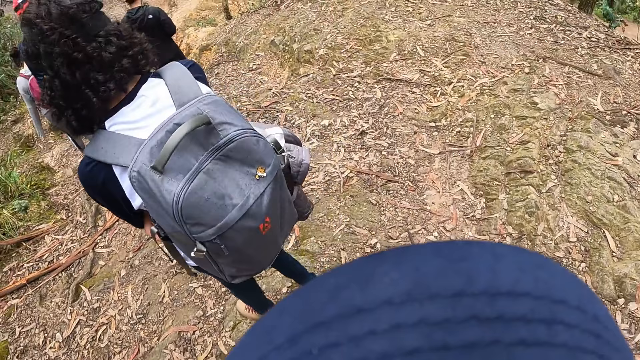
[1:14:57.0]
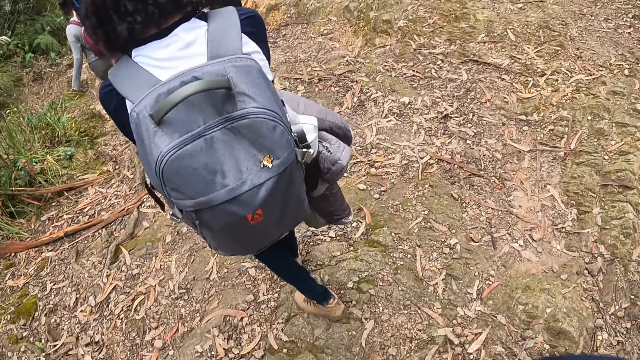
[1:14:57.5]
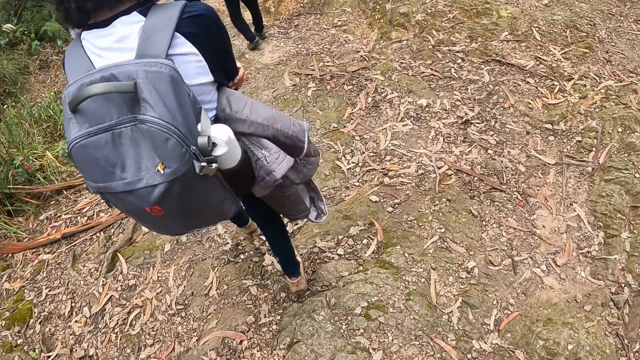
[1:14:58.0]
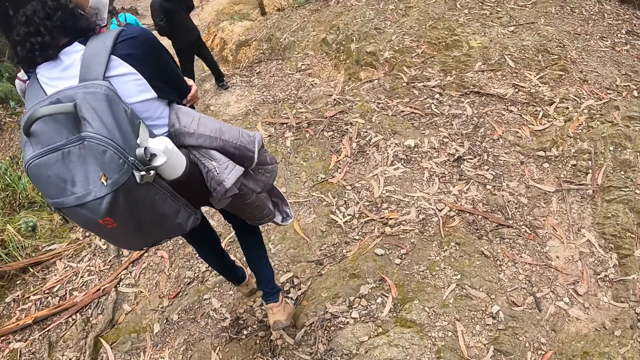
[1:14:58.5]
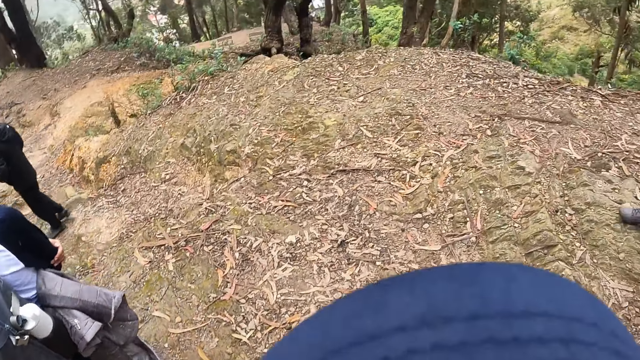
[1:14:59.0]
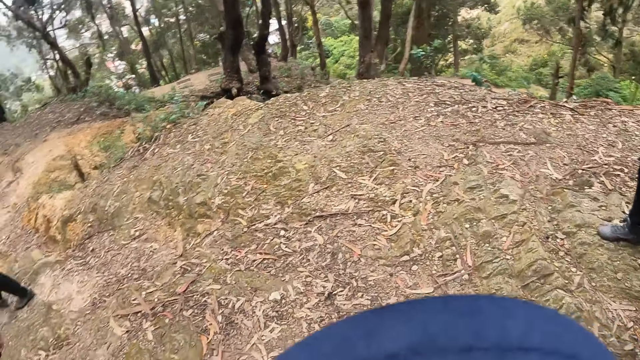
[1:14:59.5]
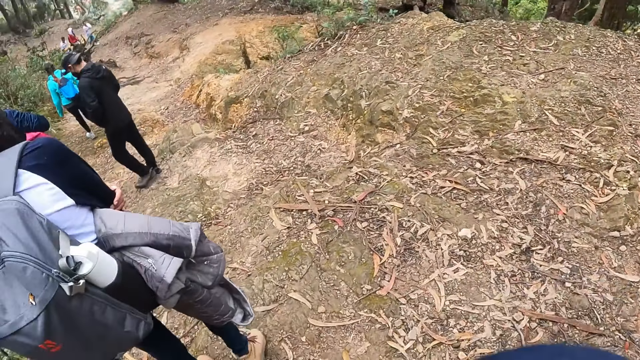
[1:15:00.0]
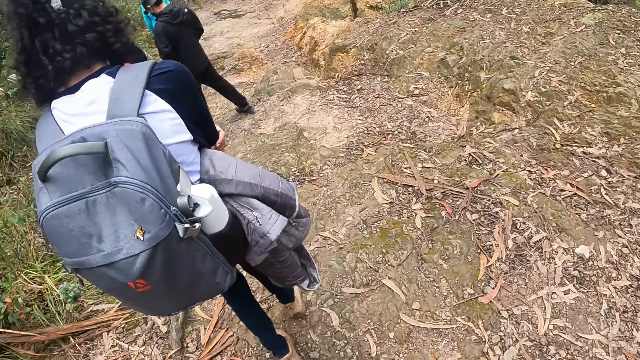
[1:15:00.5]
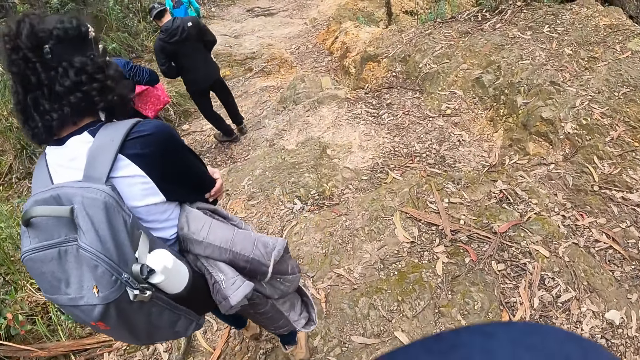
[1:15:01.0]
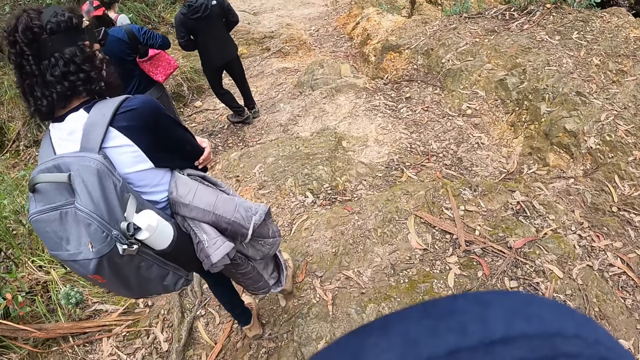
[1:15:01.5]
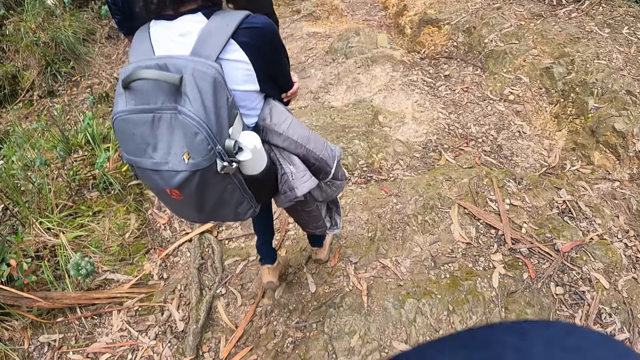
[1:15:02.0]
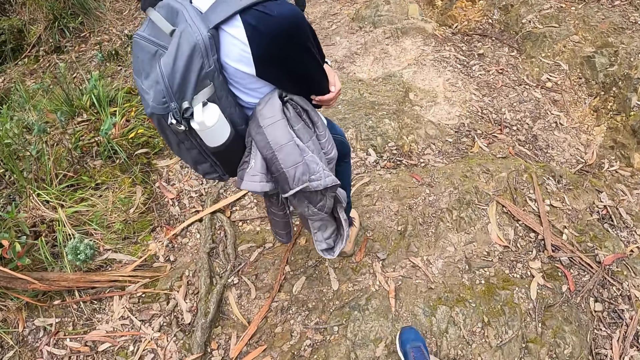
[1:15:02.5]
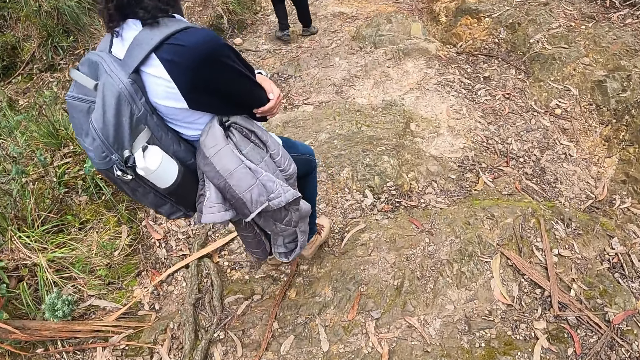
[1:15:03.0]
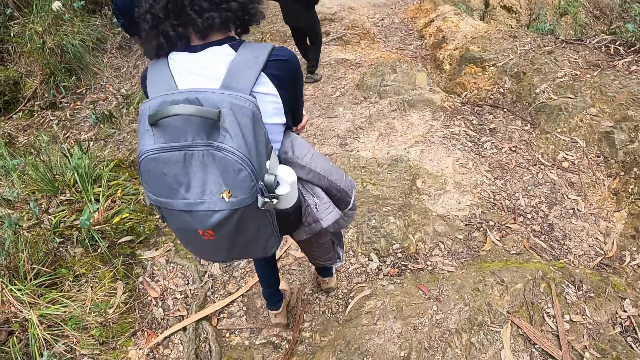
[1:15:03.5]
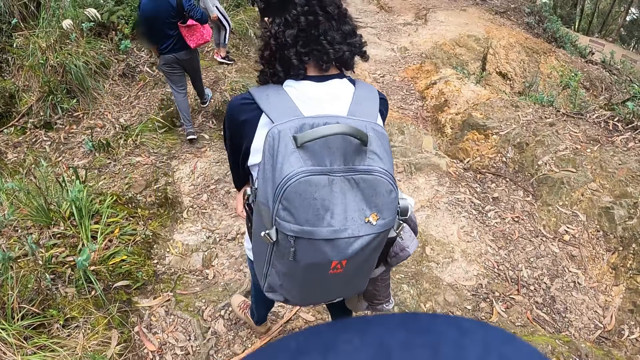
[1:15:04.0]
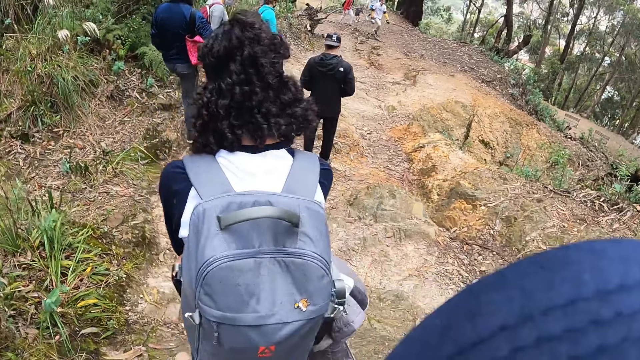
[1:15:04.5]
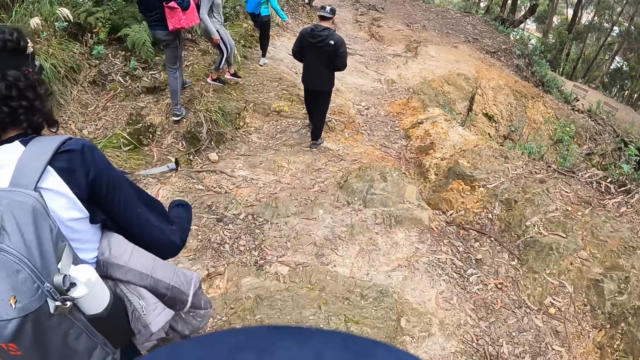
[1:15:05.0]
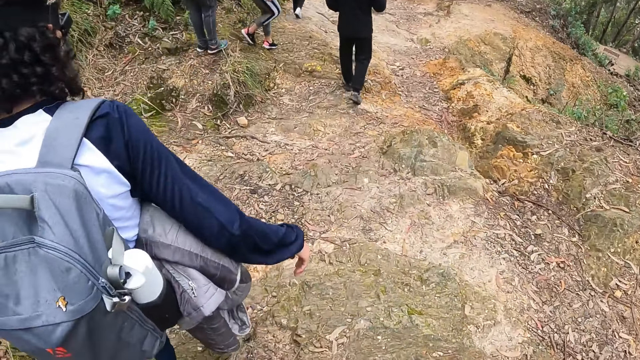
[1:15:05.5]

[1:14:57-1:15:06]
The camera wearer walks around to see nature. They hike up the mountain.

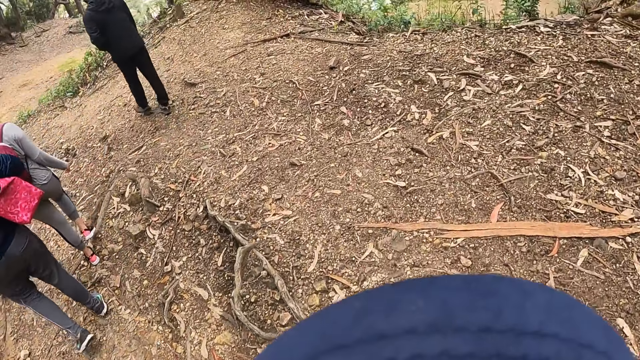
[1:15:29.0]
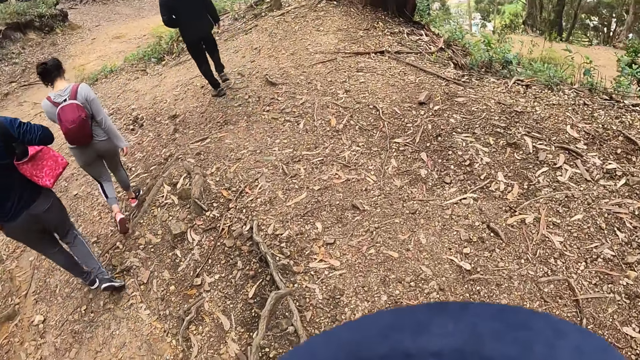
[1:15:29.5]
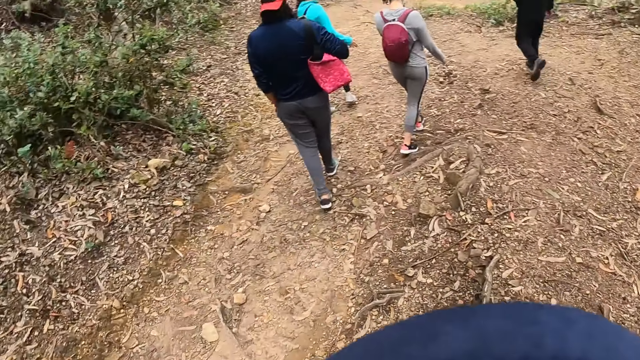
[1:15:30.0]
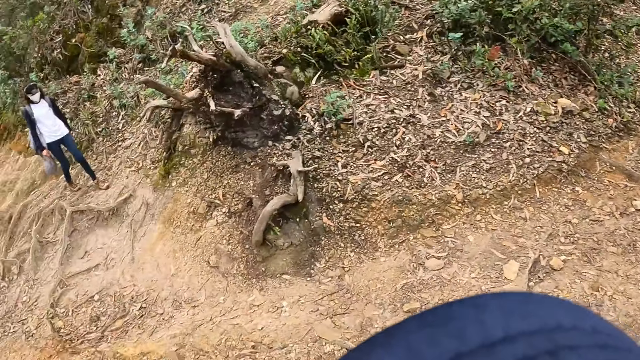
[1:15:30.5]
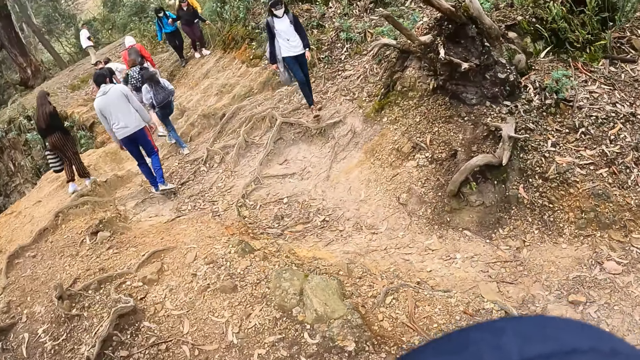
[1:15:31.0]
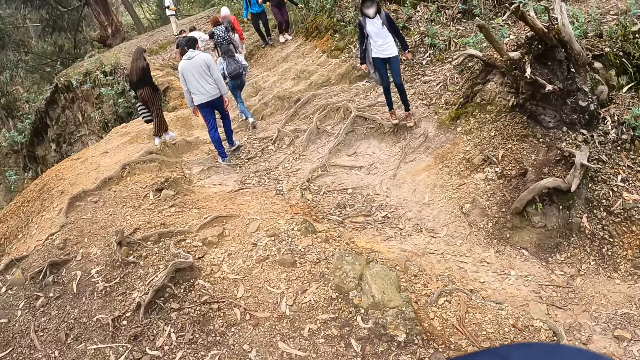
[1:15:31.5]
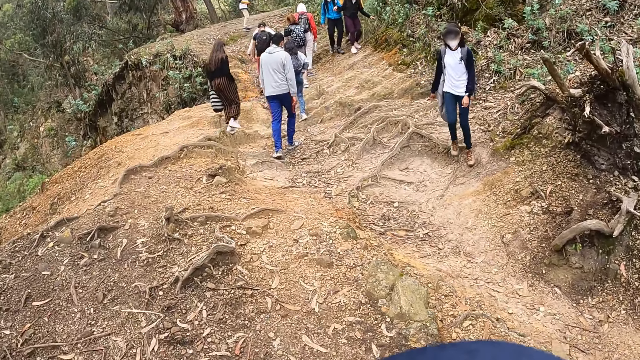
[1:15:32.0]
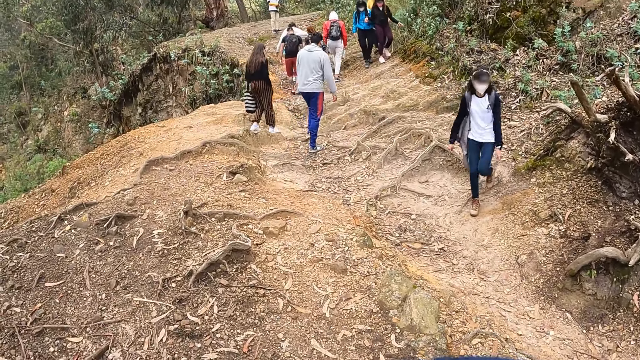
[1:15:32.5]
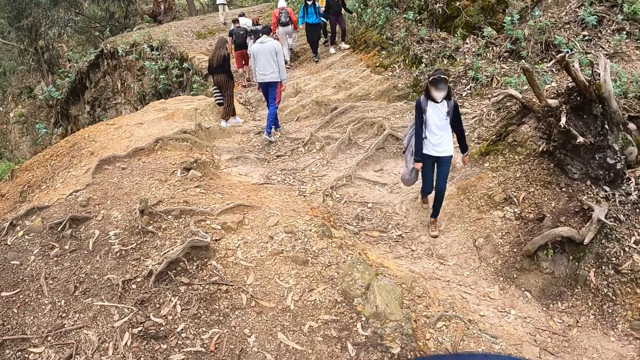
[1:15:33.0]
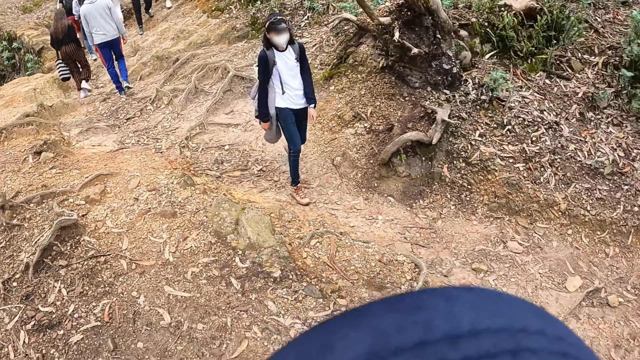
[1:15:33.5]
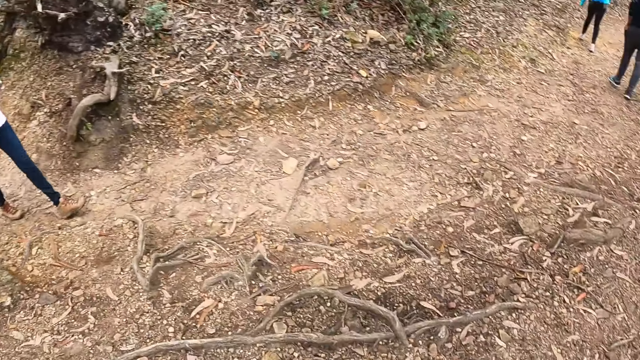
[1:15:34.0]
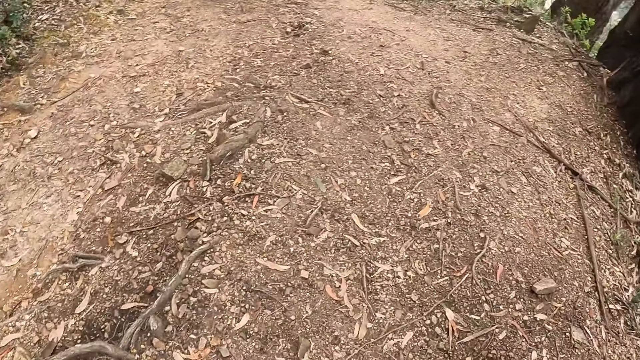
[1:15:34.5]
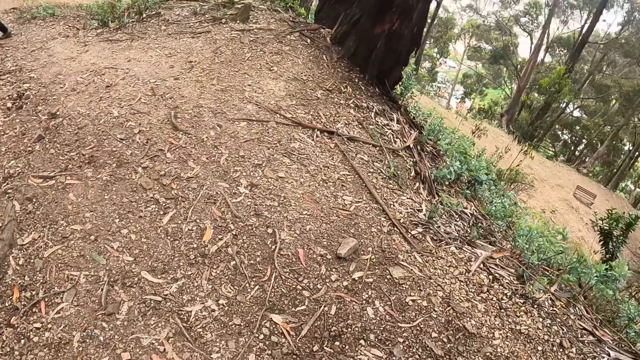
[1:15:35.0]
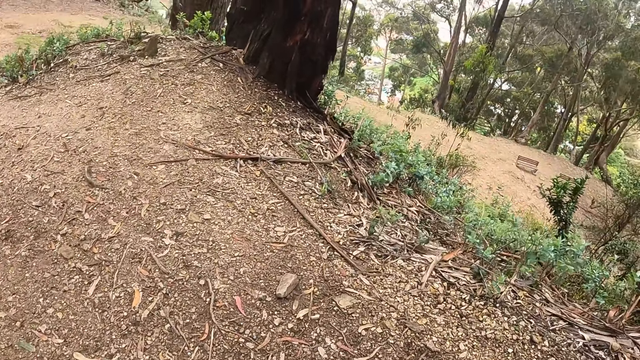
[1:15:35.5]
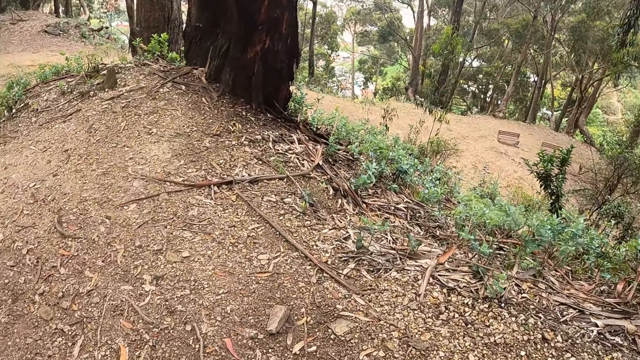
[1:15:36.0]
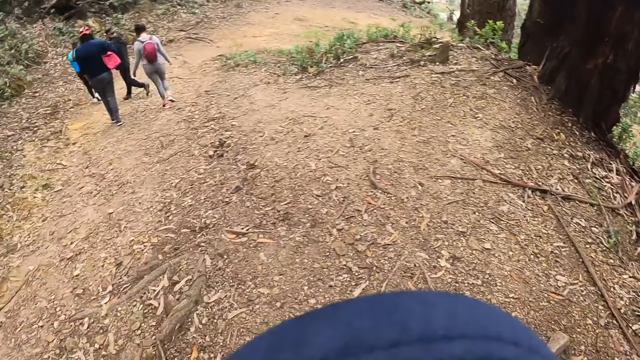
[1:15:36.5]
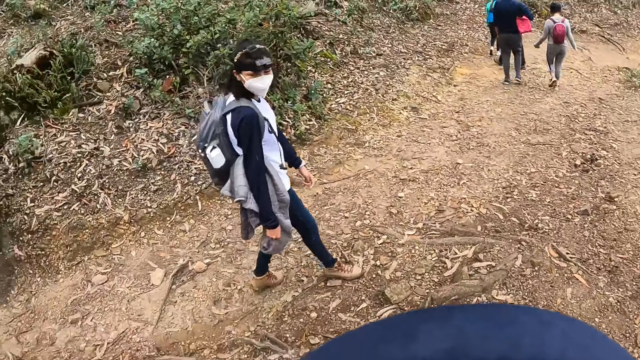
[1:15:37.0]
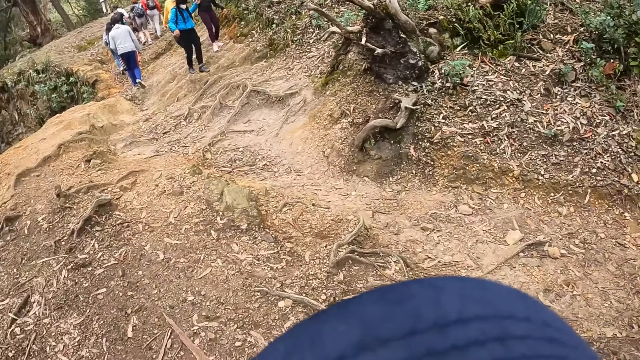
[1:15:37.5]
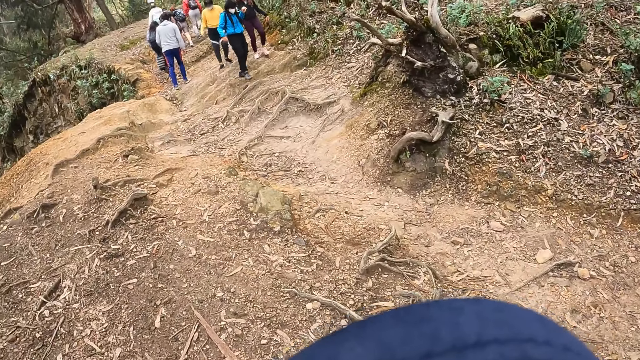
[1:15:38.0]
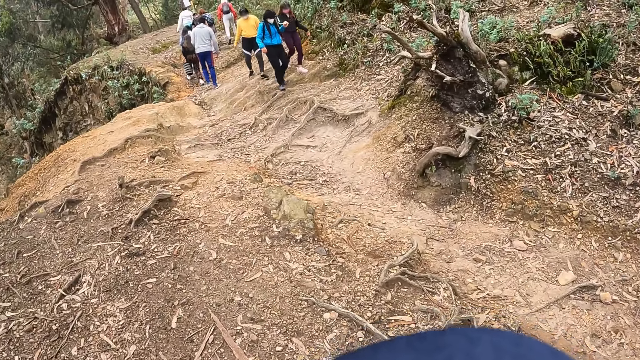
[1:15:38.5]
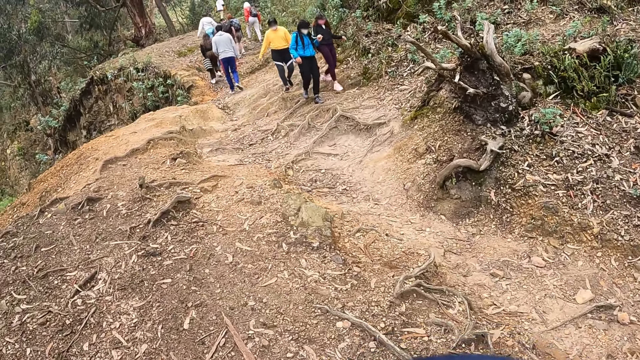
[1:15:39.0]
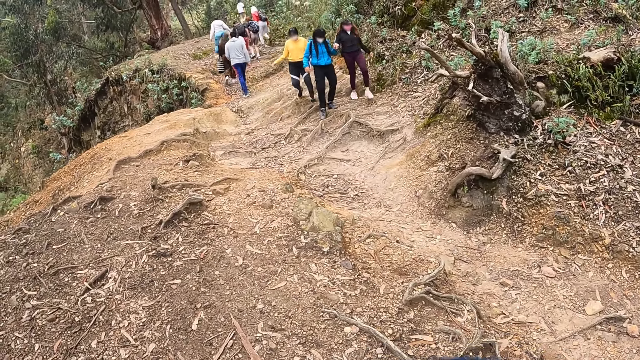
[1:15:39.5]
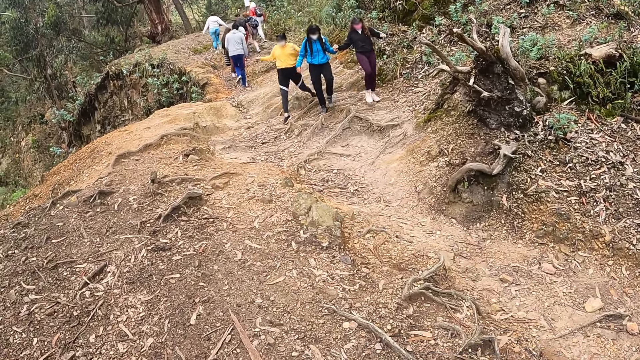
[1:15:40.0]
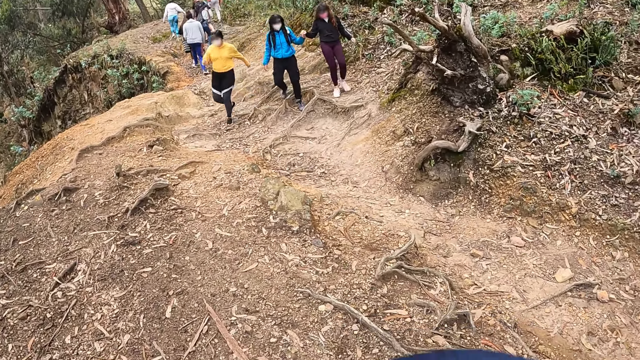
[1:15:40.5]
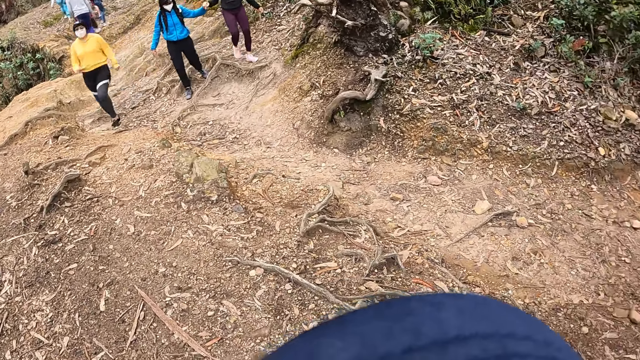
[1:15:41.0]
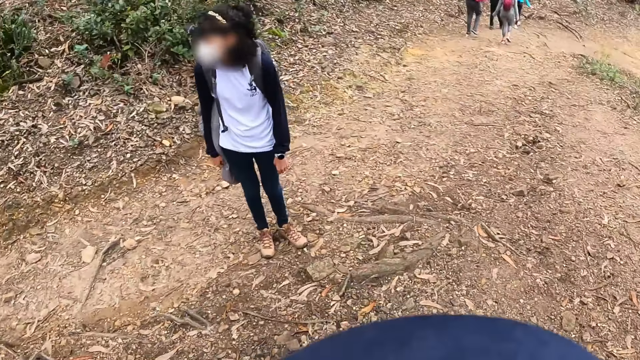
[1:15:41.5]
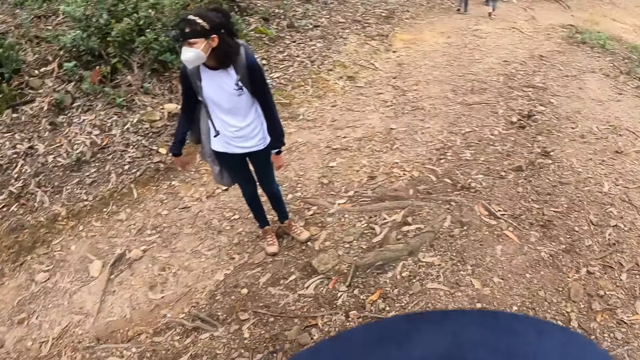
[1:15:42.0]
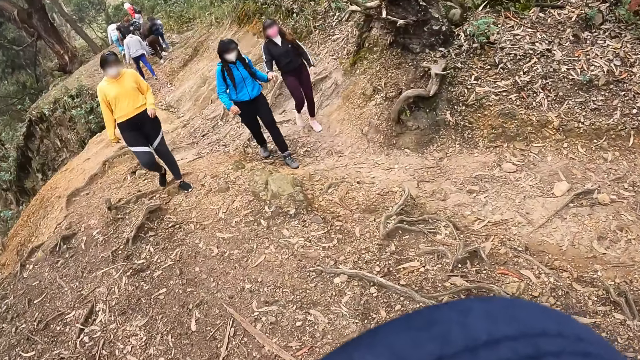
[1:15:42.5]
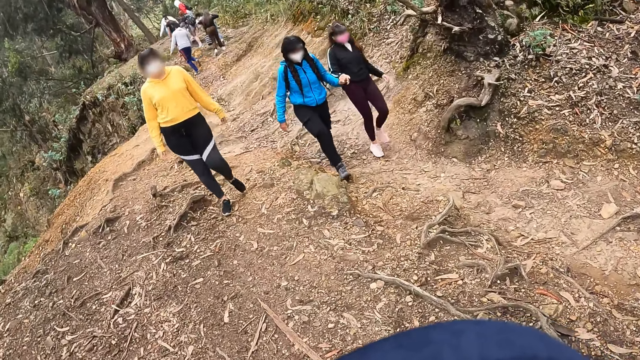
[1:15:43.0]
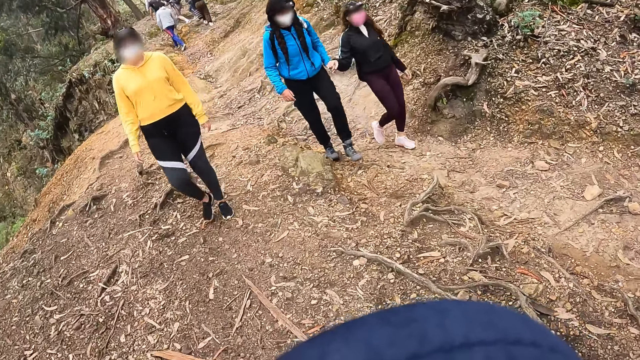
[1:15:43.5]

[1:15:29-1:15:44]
The camera wearer looks around to see nature.
